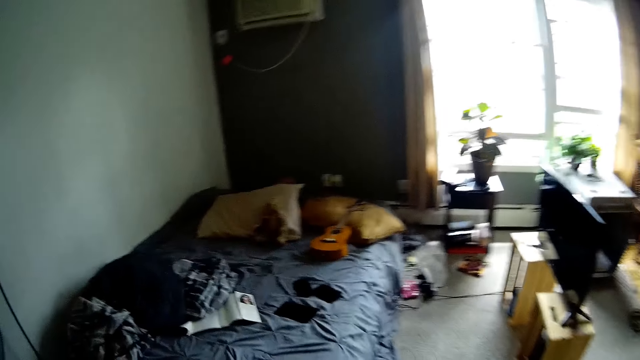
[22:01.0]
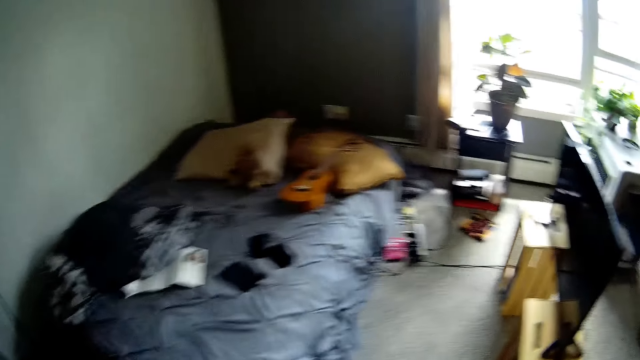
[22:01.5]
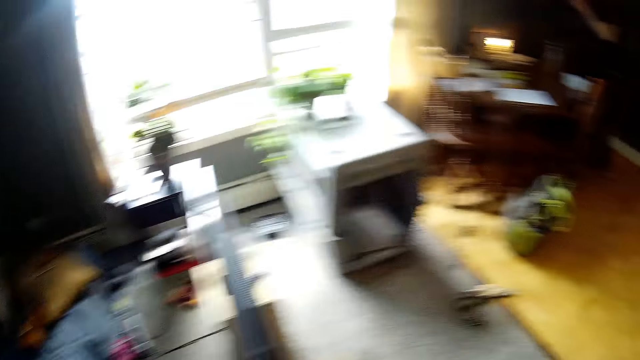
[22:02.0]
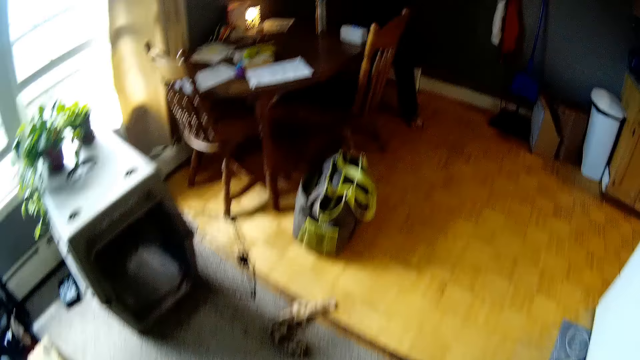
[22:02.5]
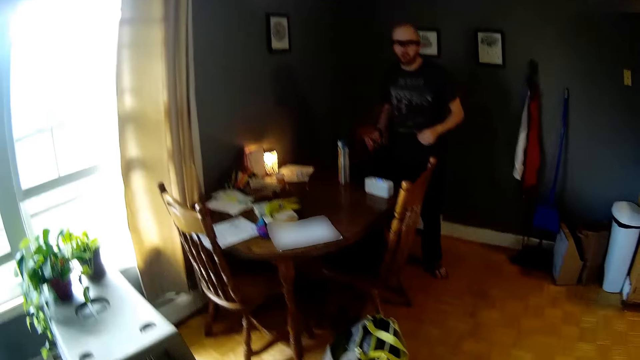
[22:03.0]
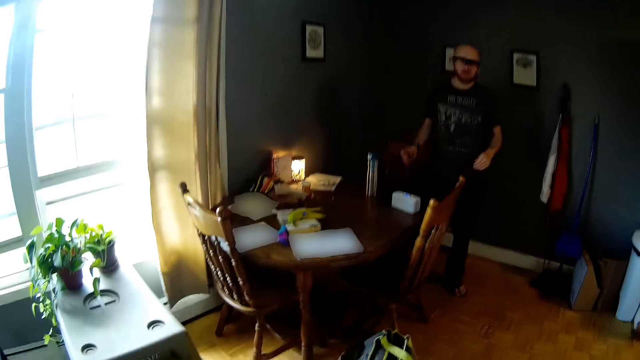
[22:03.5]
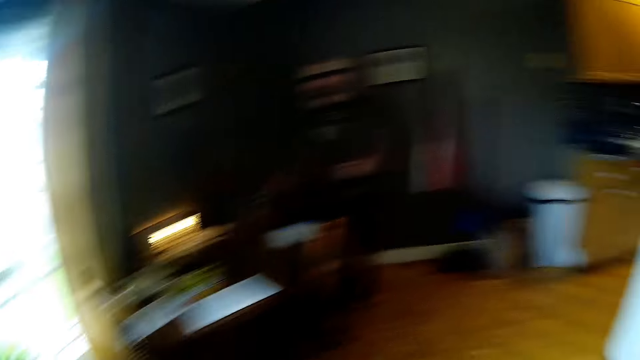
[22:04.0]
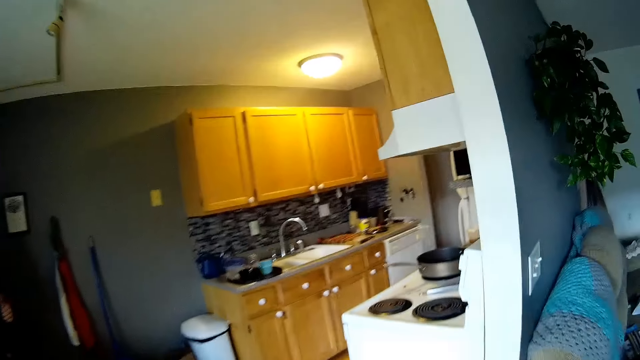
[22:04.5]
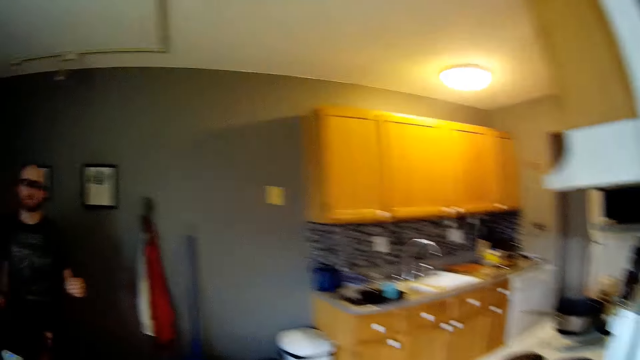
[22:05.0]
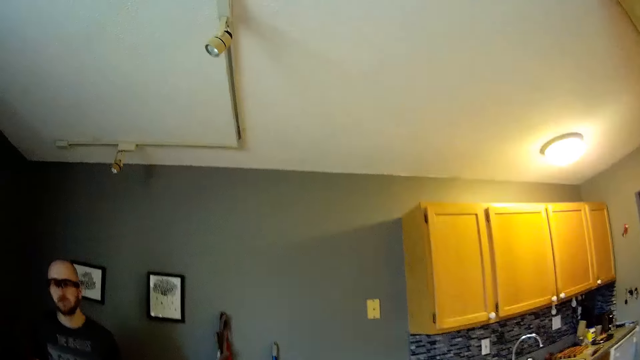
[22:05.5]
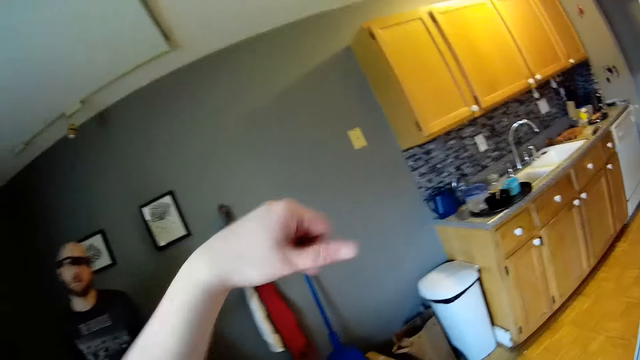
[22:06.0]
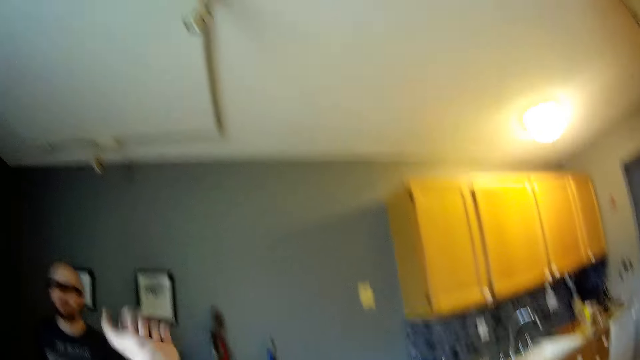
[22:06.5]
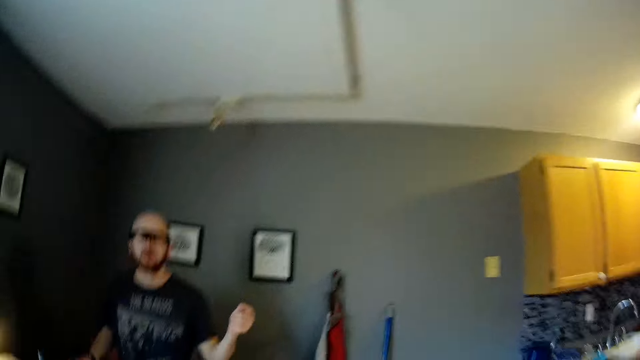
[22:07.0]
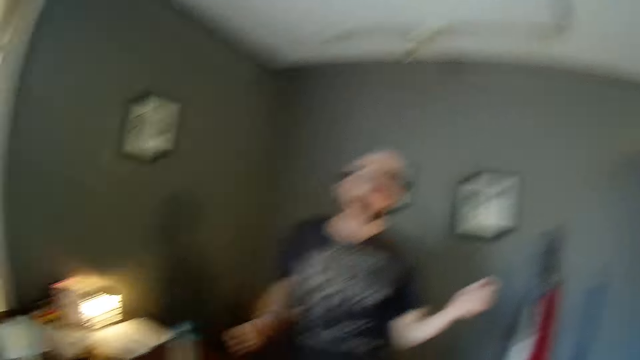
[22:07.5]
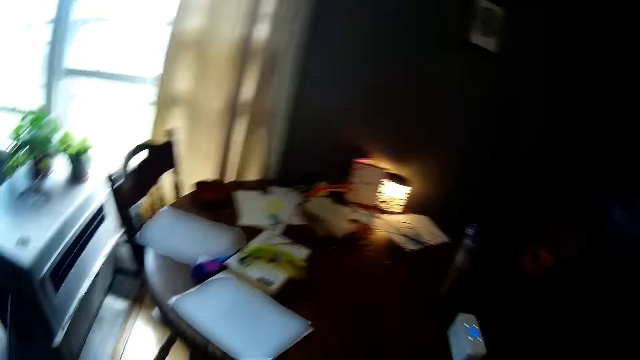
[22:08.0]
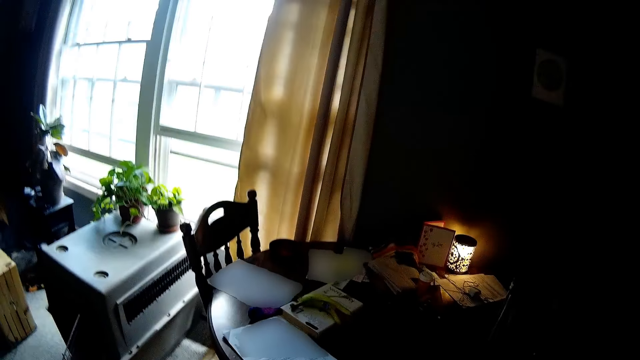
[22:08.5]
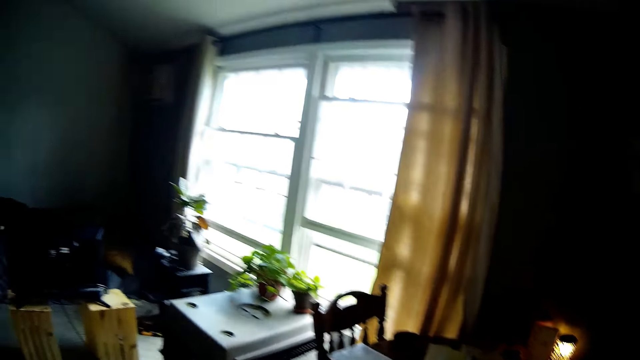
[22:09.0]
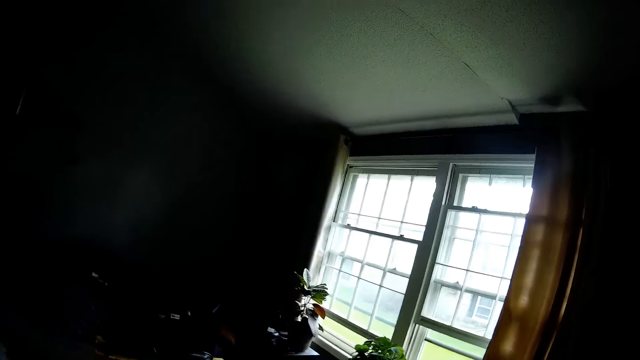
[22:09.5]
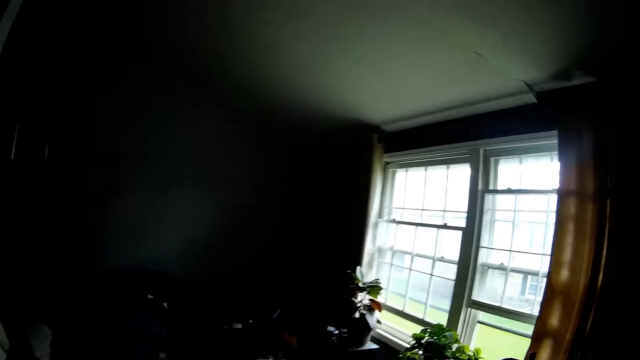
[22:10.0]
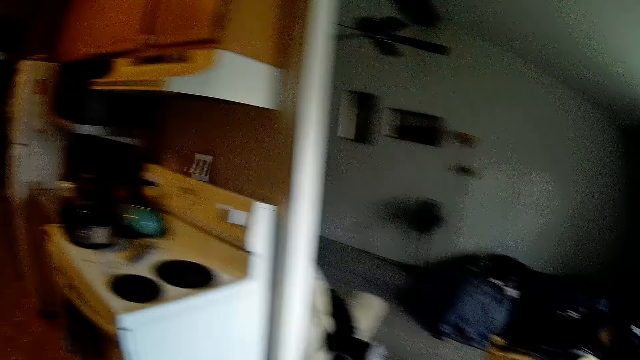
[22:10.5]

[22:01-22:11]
The camera wearer walks towards the dining. The man dances in the dining. The camera wearer dances alongside the man in the dining.

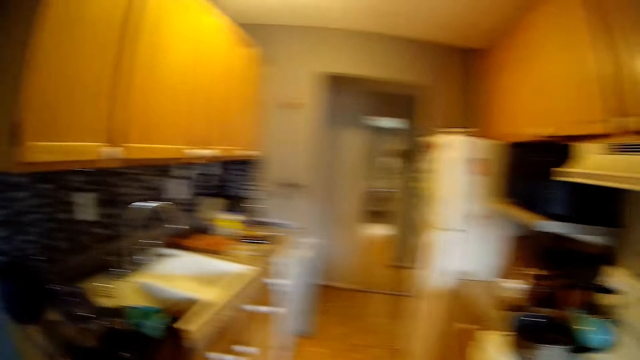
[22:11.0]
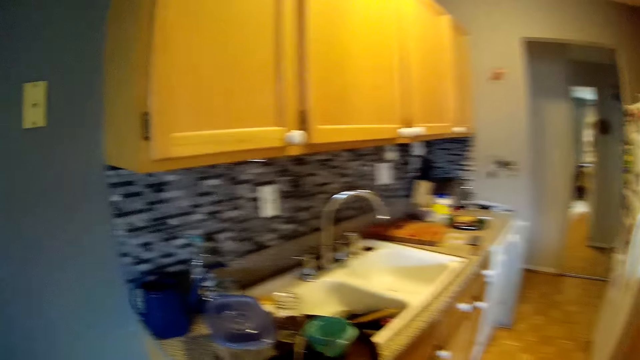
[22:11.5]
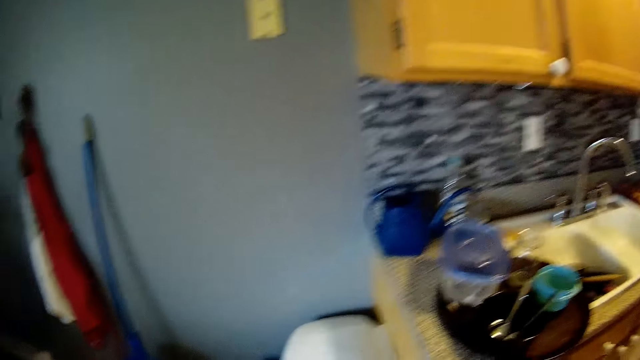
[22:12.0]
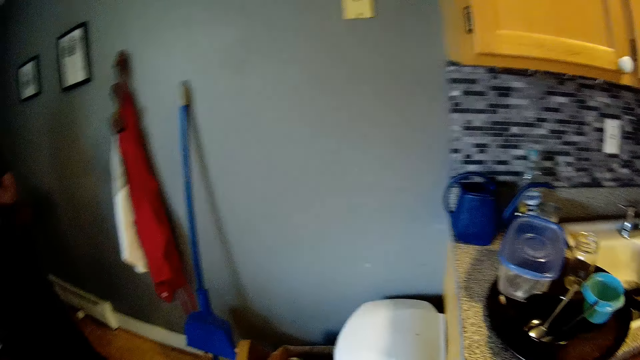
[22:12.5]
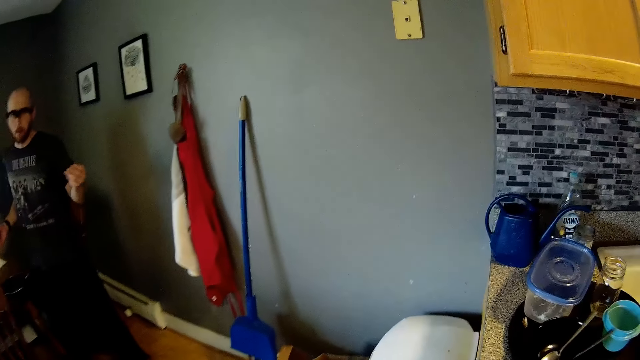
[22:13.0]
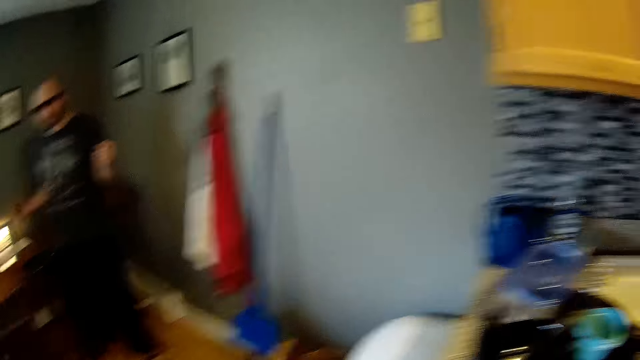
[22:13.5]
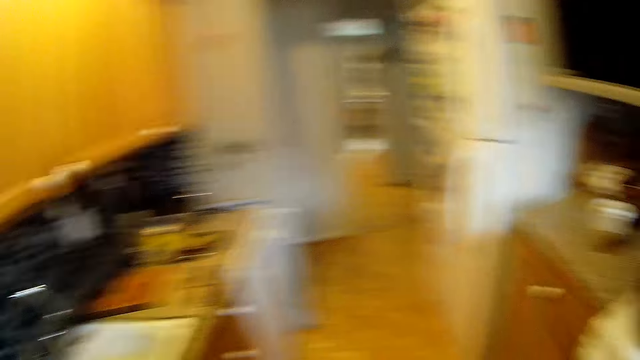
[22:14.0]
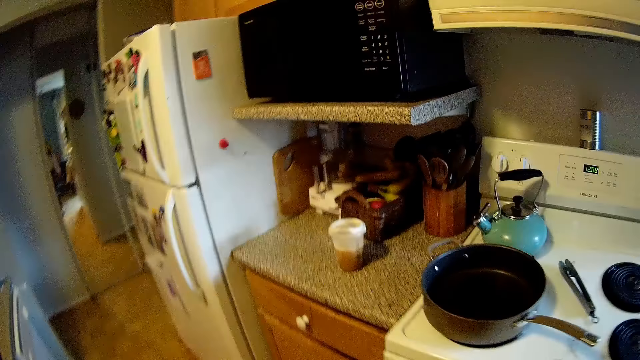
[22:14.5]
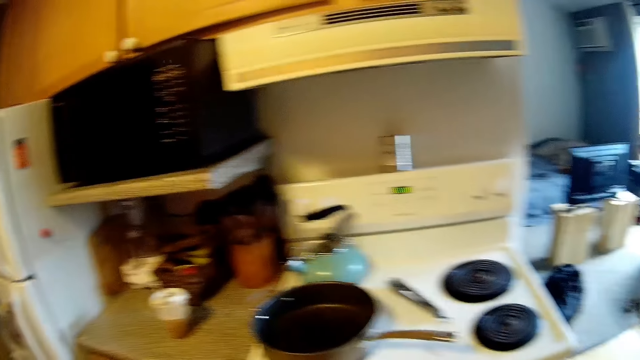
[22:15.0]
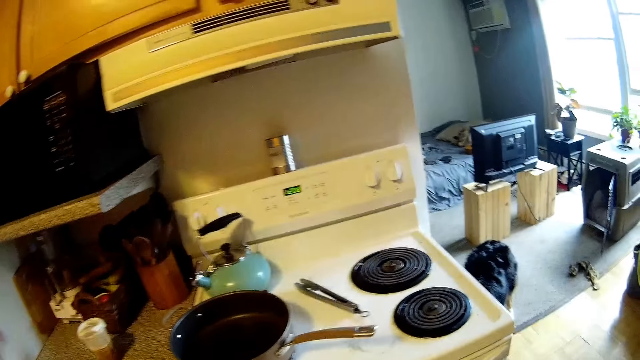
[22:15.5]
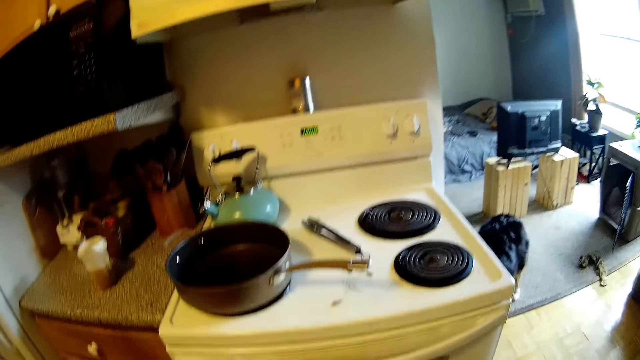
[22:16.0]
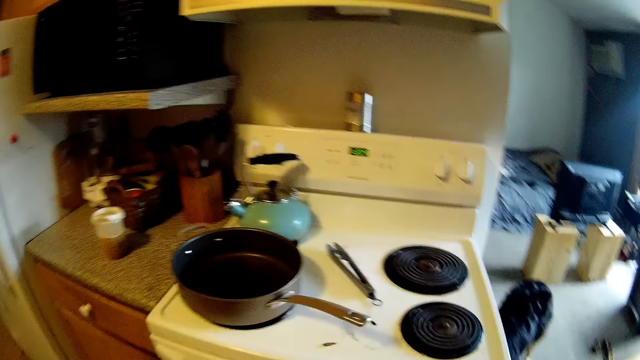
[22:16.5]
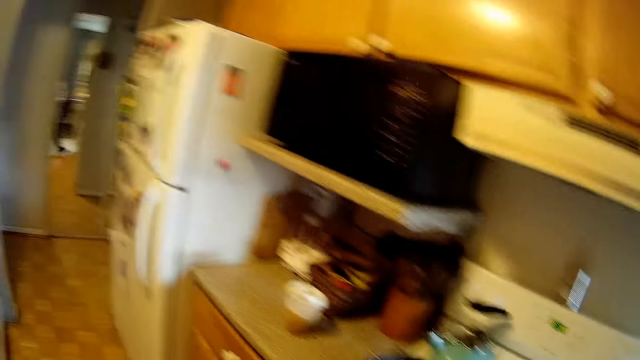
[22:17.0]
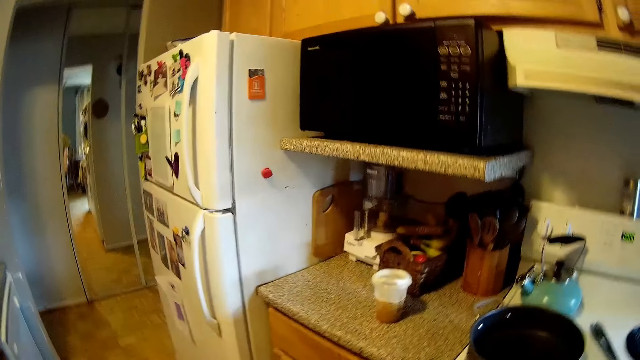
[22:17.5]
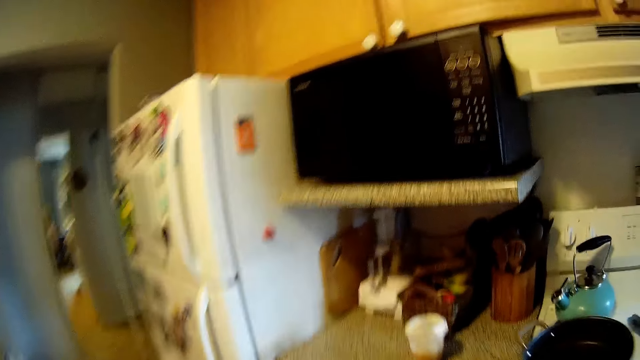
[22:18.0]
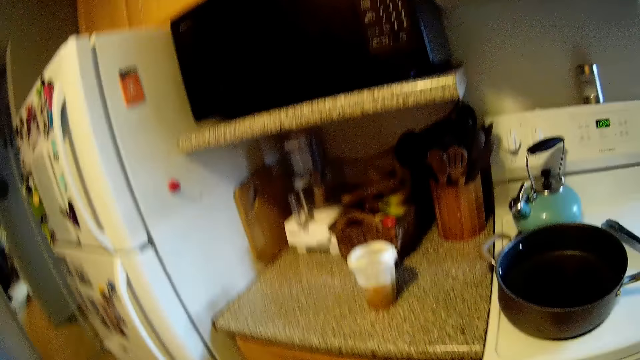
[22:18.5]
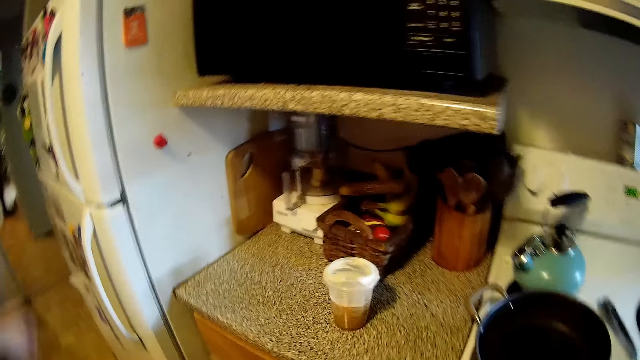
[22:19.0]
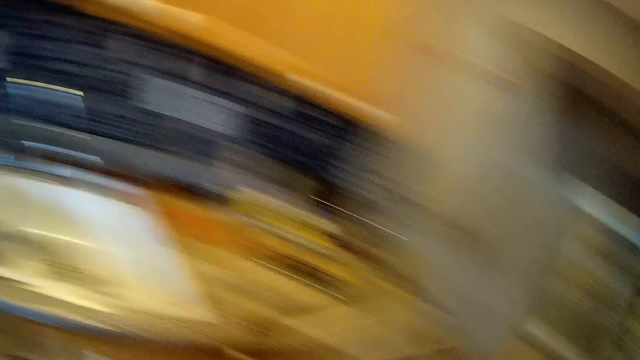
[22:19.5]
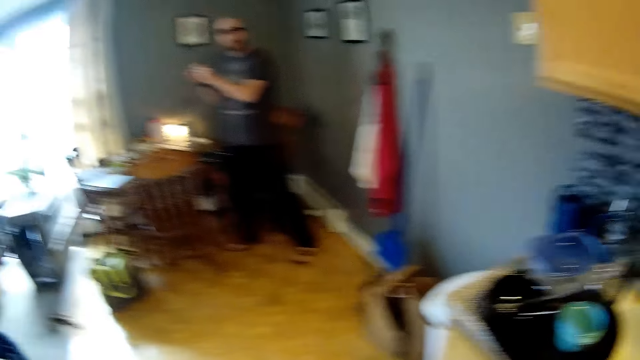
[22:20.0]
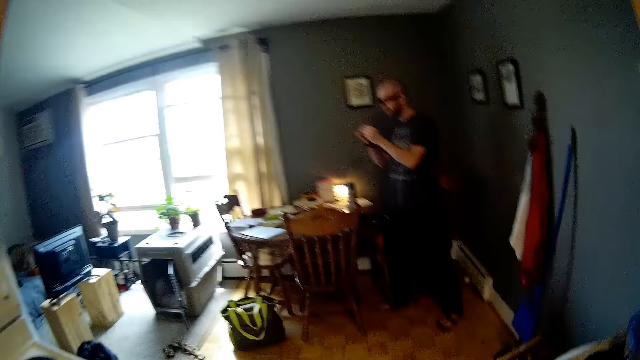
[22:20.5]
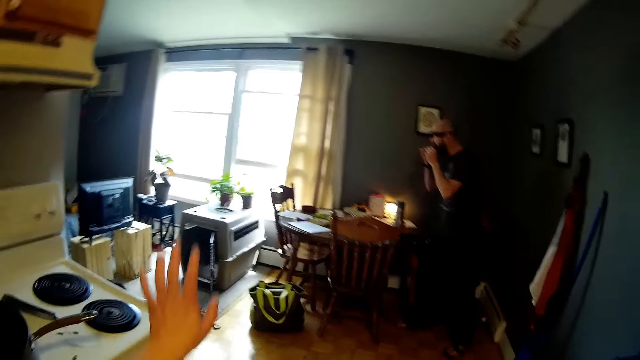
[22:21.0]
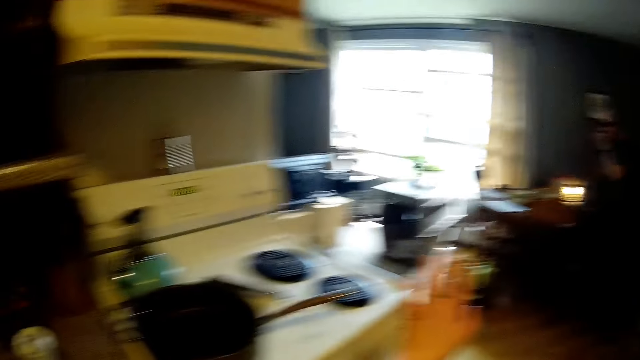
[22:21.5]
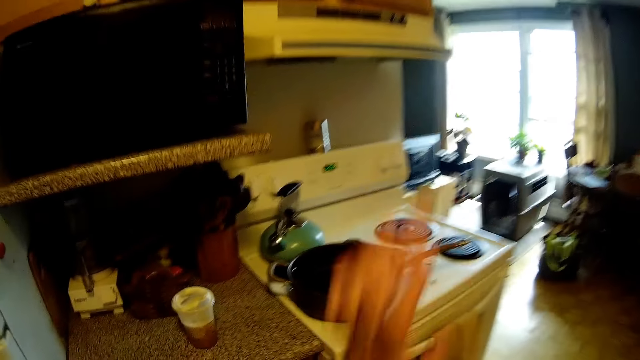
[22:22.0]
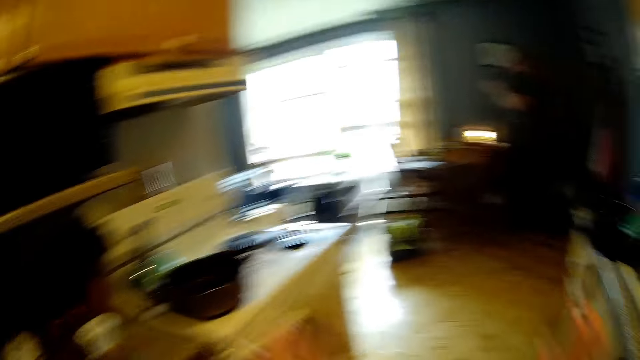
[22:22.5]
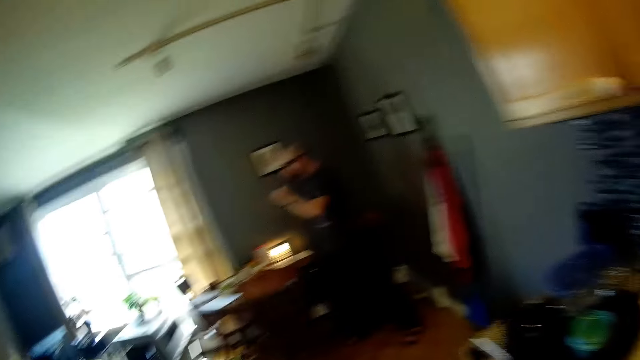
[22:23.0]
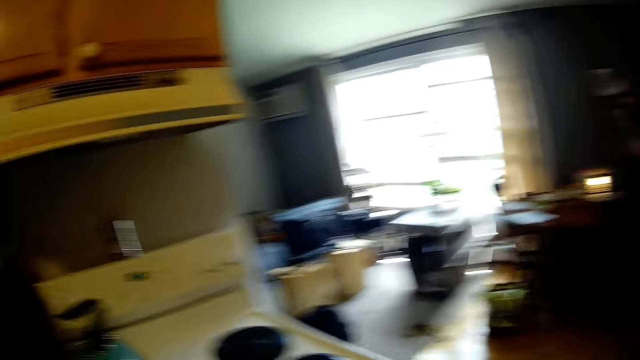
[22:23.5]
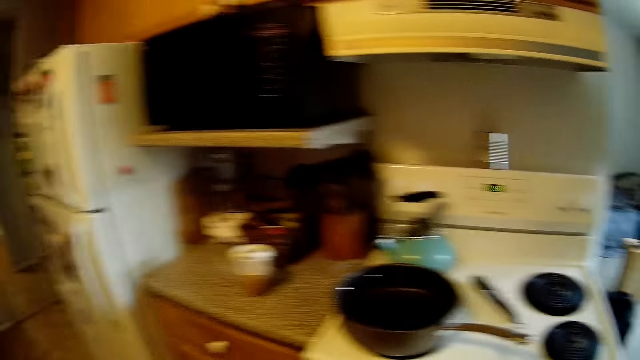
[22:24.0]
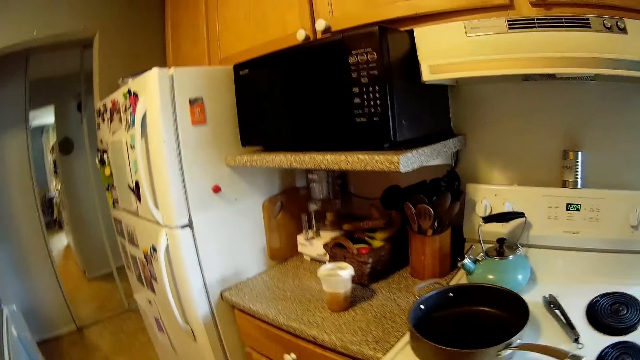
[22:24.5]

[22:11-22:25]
The camera wearer walks towards the kitchen. The man dances in the dining. The camera wearer interacts with the man in the kitchen. They dance in the kitchen. The man eats bread with both hands.
